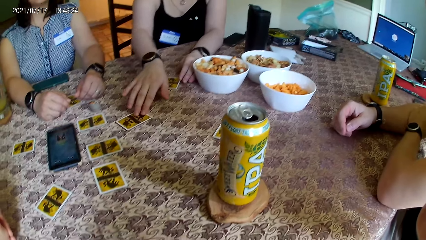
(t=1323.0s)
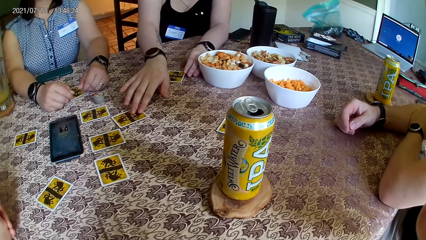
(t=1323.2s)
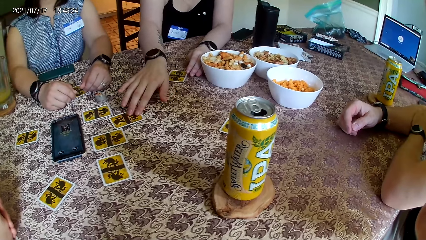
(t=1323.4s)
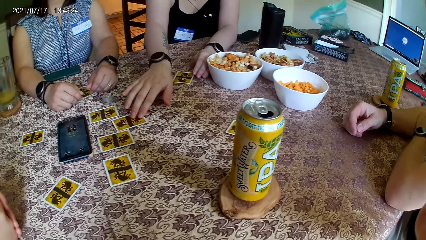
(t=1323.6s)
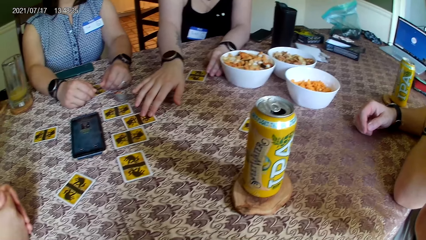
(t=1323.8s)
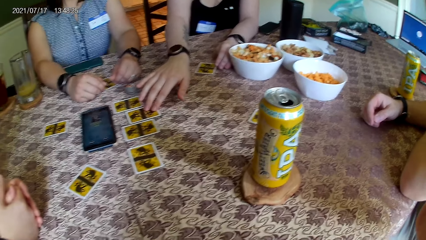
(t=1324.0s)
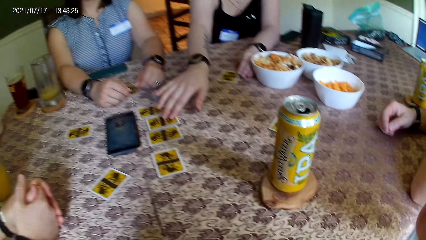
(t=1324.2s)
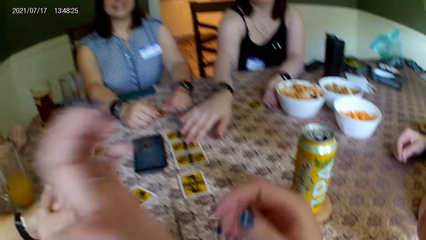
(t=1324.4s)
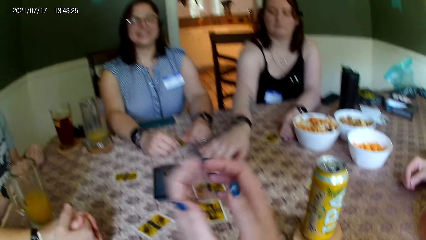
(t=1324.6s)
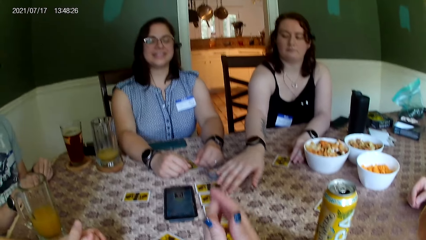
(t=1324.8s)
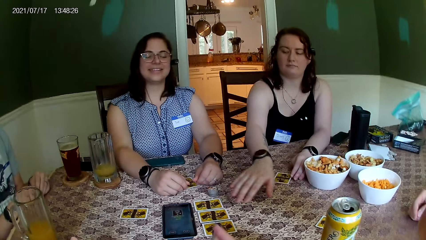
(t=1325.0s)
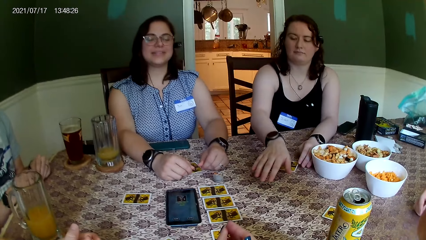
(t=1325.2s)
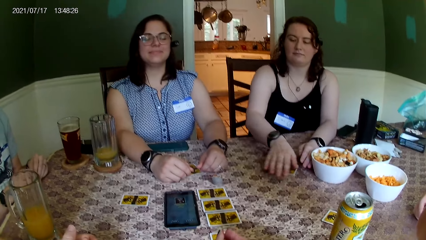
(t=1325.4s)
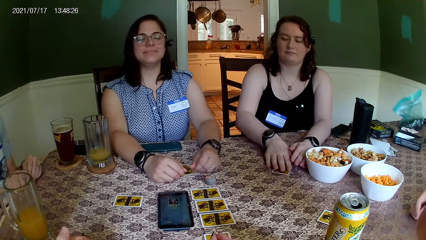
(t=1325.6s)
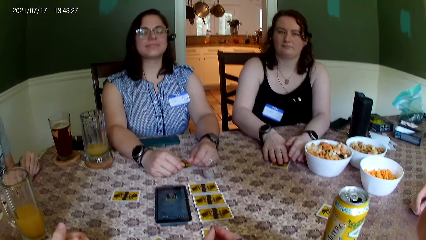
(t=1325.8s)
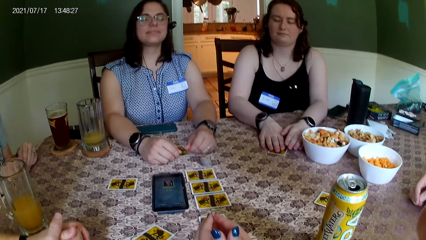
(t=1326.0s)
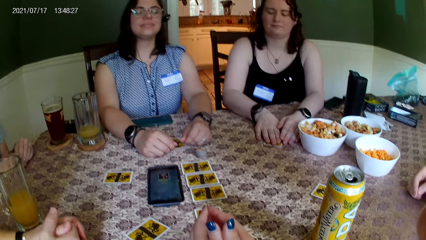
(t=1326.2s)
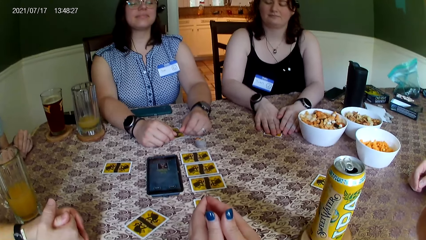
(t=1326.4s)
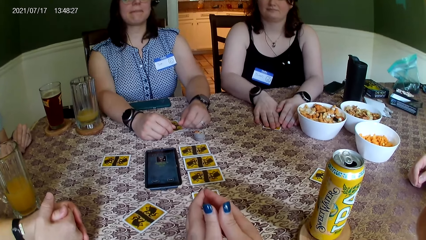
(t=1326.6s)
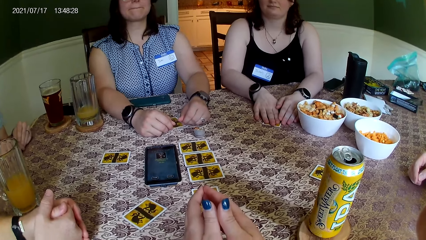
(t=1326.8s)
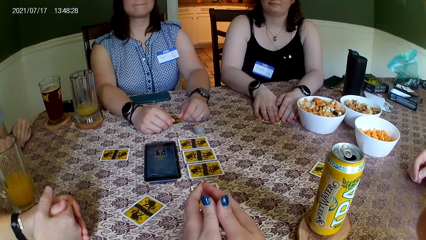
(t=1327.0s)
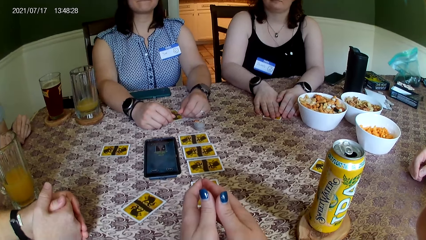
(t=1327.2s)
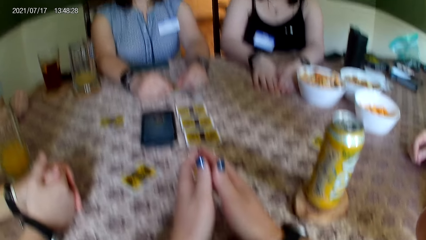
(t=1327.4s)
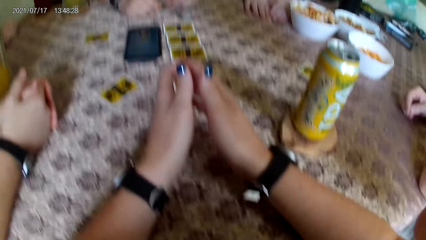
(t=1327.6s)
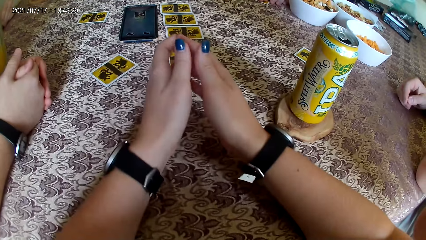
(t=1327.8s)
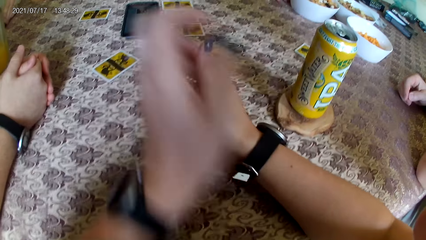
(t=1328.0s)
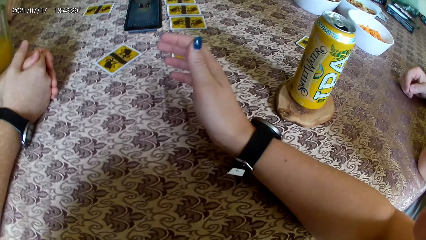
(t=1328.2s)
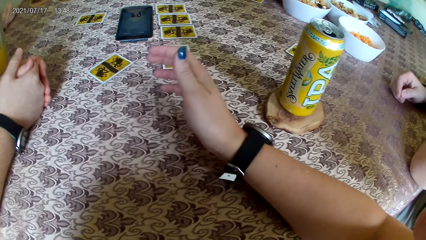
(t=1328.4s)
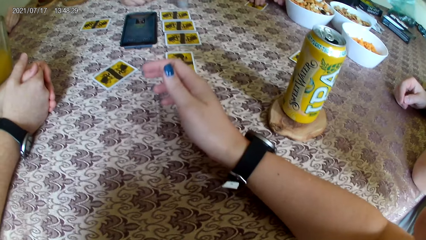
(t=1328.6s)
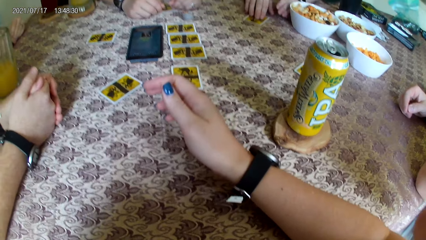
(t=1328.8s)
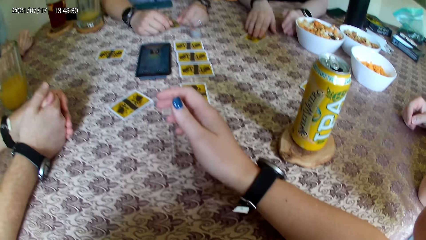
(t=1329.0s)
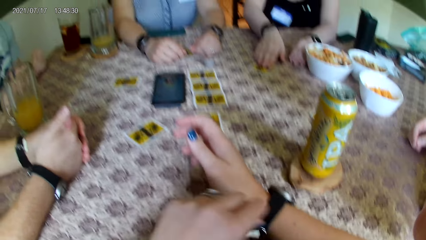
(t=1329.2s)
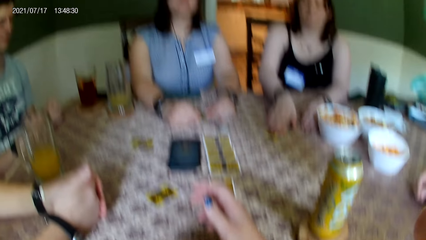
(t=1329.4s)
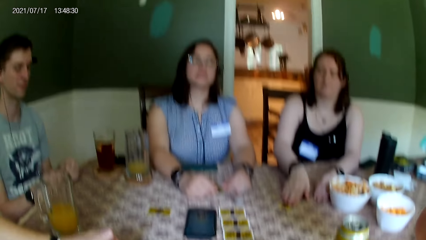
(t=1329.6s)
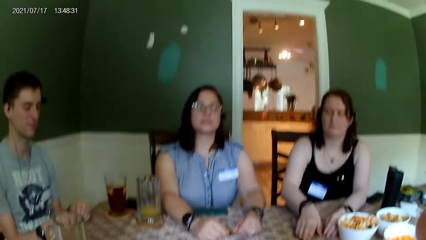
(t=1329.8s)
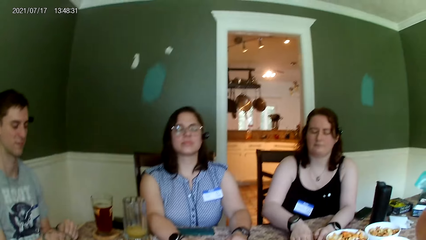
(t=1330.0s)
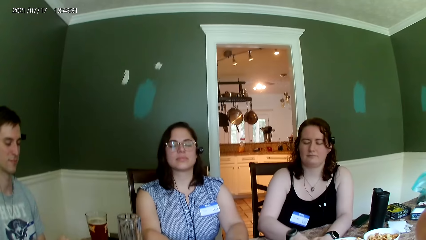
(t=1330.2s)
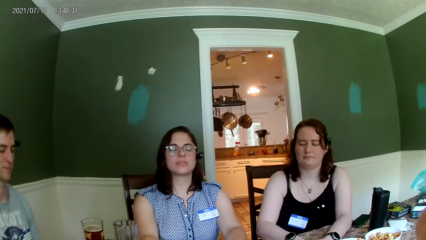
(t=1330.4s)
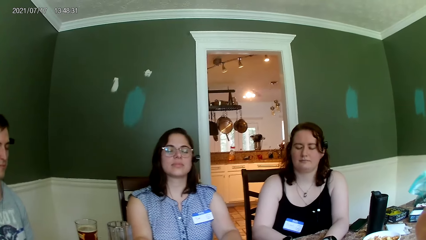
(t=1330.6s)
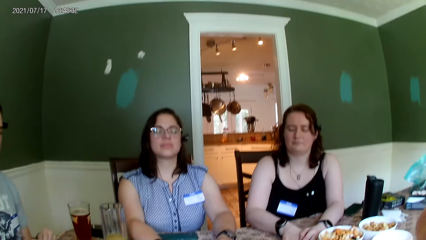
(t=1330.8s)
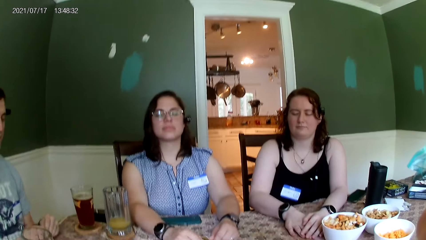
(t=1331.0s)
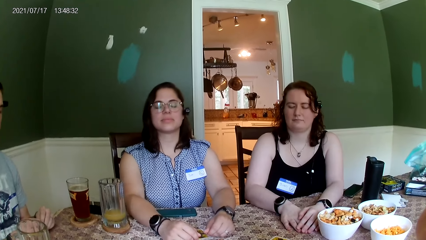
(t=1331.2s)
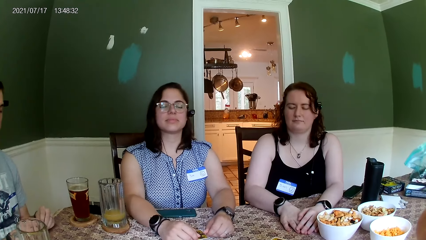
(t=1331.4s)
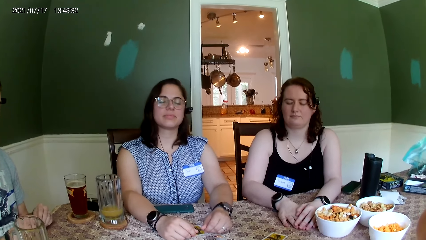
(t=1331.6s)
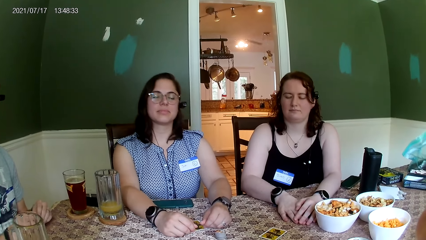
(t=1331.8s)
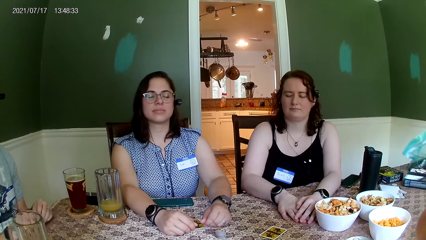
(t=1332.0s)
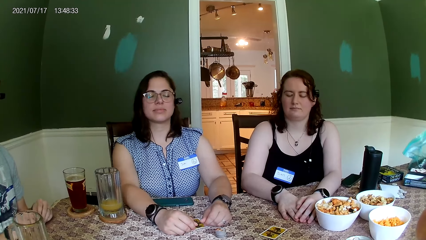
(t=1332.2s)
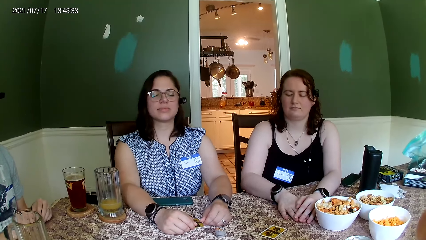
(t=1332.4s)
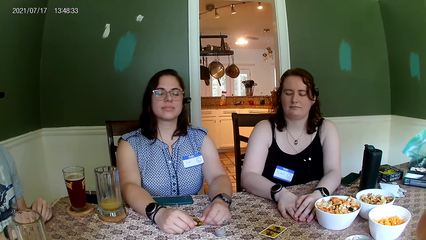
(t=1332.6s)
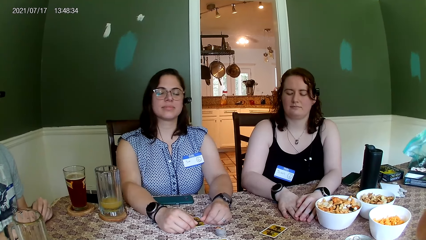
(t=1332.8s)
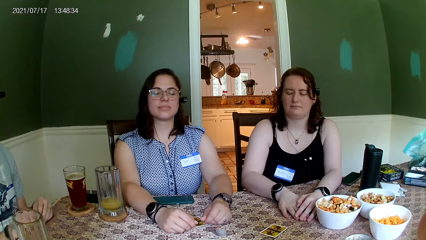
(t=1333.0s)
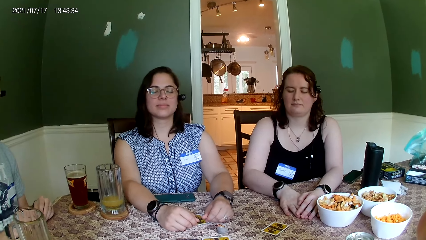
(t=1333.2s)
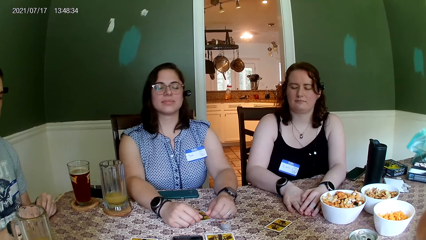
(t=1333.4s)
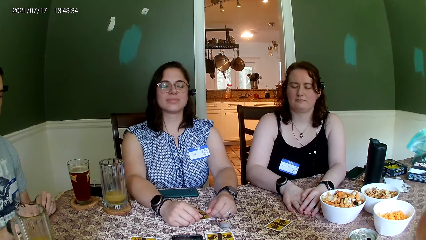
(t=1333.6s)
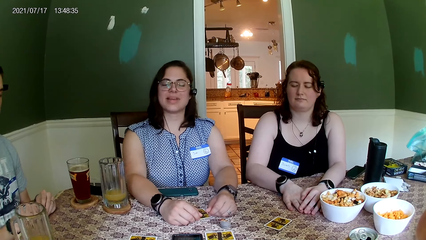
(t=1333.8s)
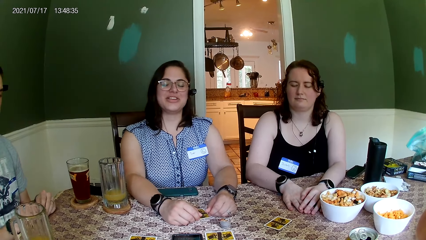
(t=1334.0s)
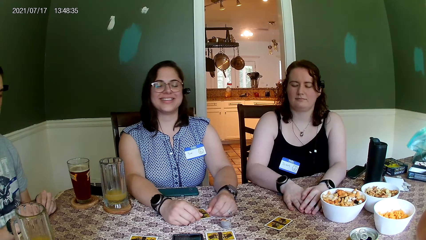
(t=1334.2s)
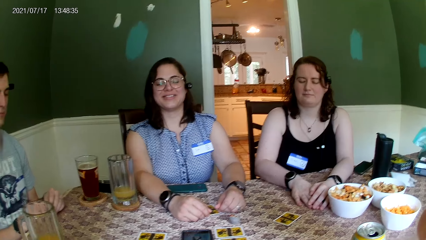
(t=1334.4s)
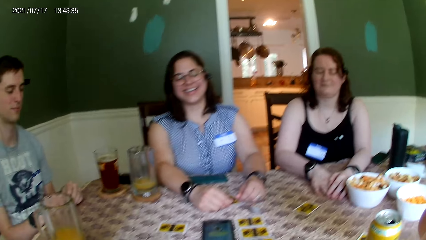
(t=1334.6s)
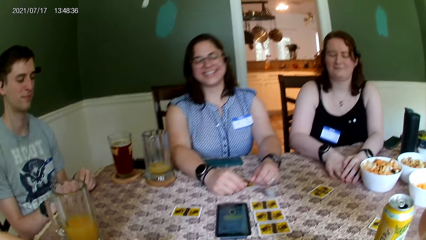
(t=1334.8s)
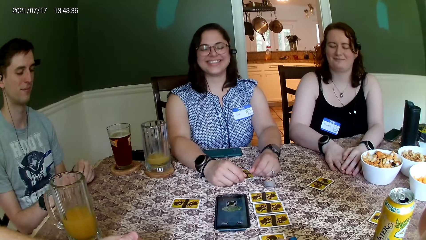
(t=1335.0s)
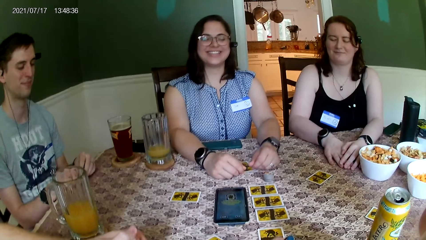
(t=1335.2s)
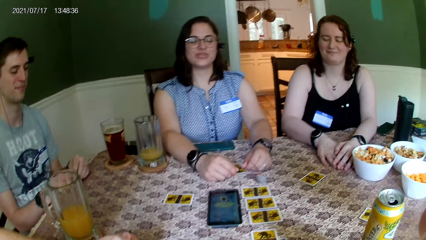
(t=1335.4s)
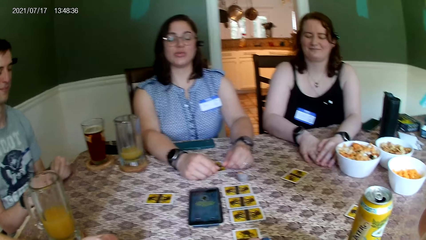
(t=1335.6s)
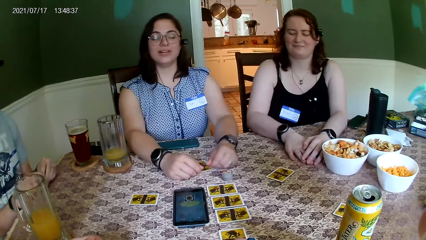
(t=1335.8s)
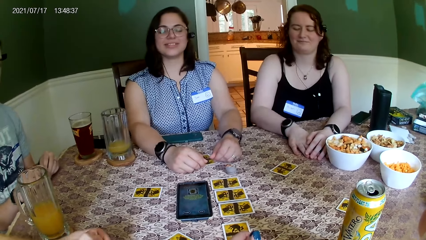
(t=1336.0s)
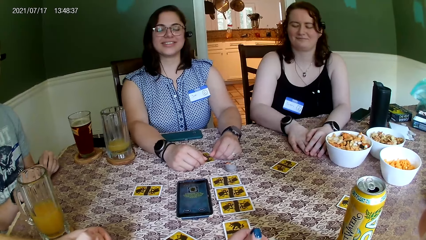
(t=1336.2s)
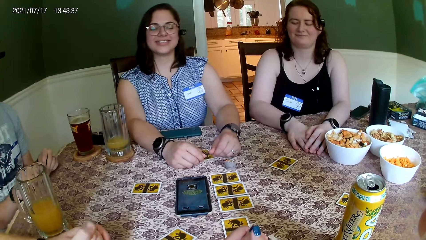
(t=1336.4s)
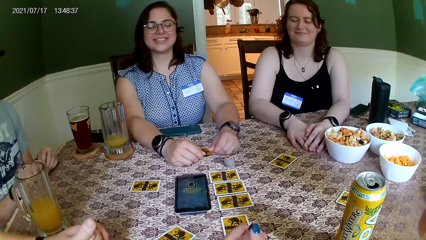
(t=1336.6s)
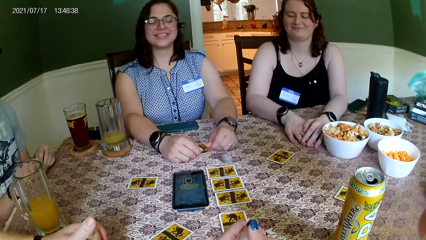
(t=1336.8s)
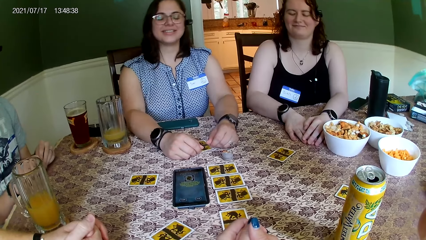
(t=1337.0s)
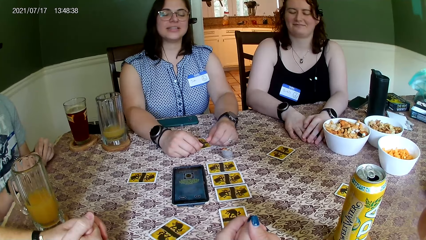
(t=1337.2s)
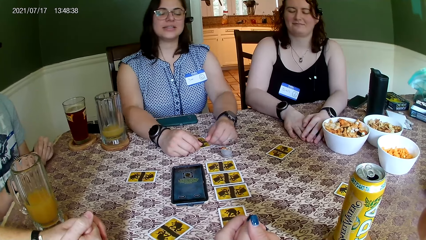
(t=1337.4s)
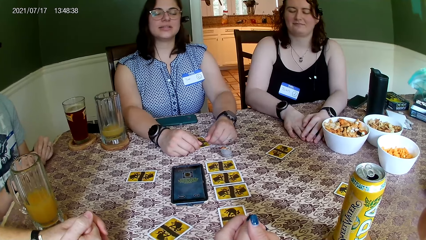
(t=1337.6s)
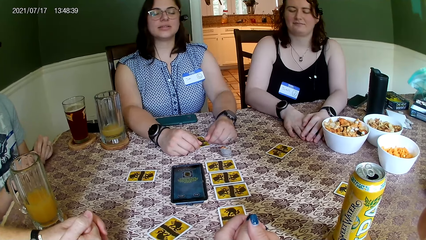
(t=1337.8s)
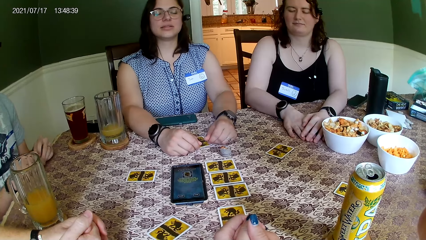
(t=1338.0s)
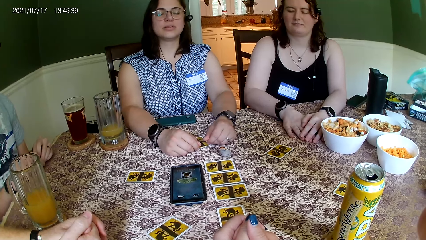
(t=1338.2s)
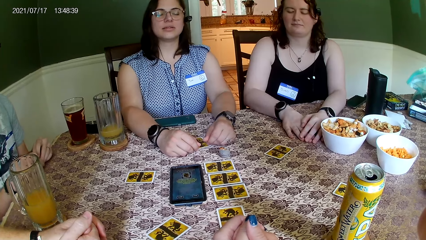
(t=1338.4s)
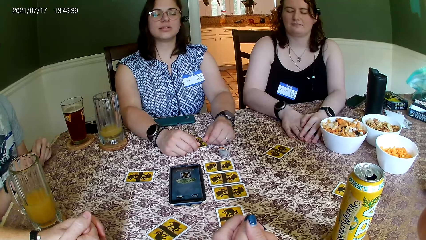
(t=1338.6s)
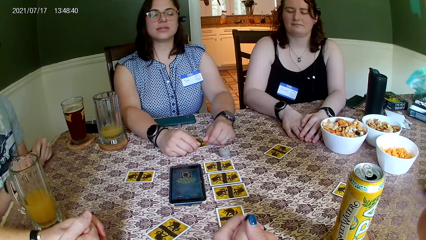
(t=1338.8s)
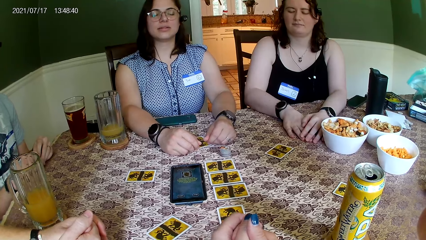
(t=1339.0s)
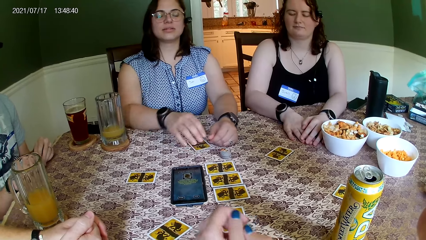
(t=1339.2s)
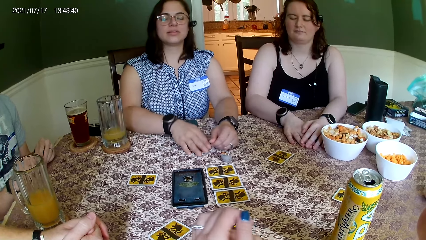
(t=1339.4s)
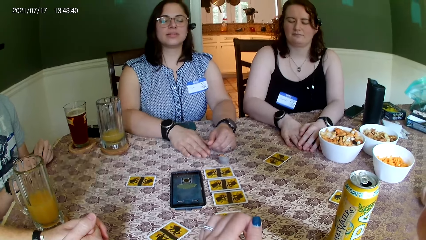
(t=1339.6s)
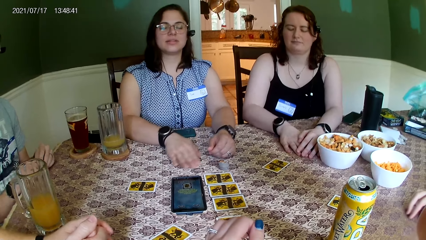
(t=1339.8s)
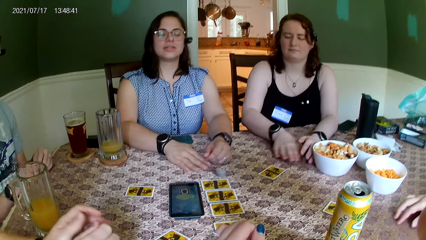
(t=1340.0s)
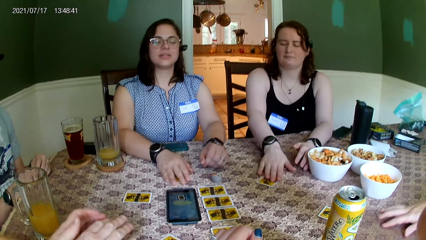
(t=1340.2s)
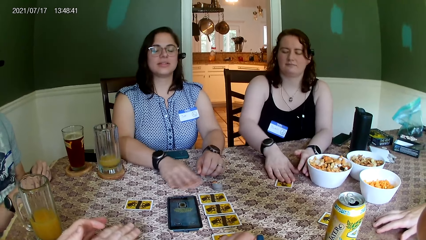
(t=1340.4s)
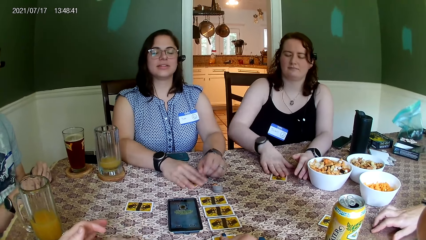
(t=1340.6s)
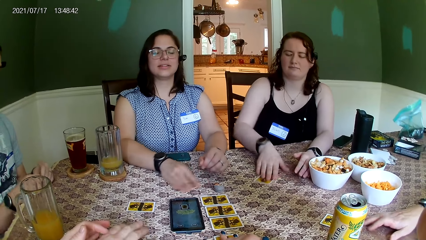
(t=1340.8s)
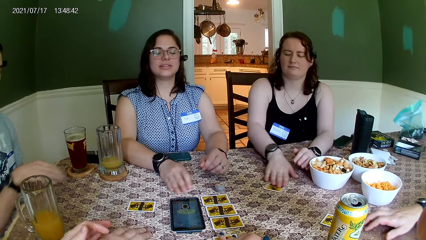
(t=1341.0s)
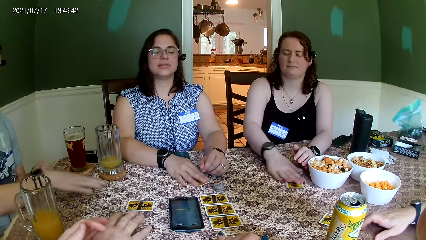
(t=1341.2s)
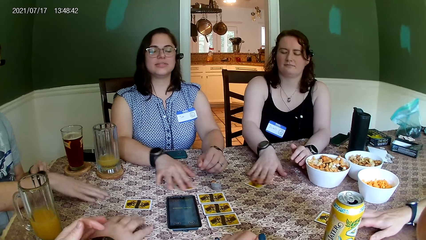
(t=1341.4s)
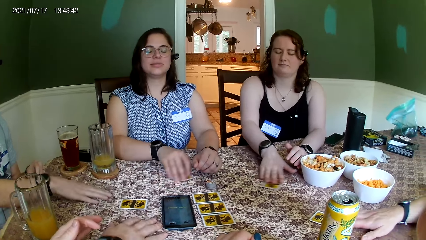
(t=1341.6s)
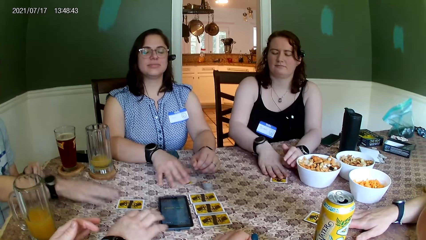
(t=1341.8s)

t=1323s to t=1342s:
A woman moves a card on the table with her right hand. The camera wearer lowers hands on the table. The woman holds a card with both hands. The camera wearer touches himself with a hand. He stares at three people. Another woman shakes her body. The other woman shakes a card on the table. The other woman moves a card on the table with her right hand. The first woman moves a card on the table with her right hand. The first woman shakes a card on the table.
